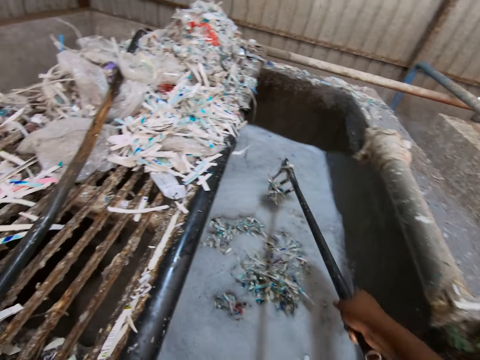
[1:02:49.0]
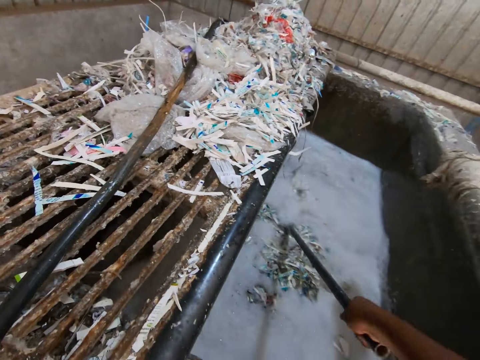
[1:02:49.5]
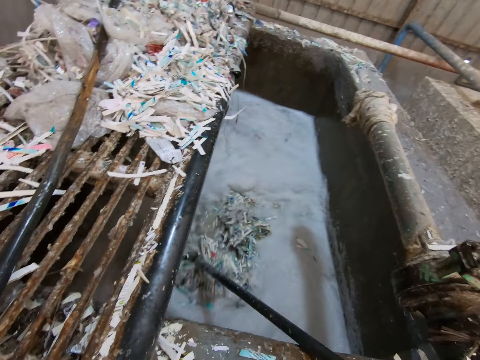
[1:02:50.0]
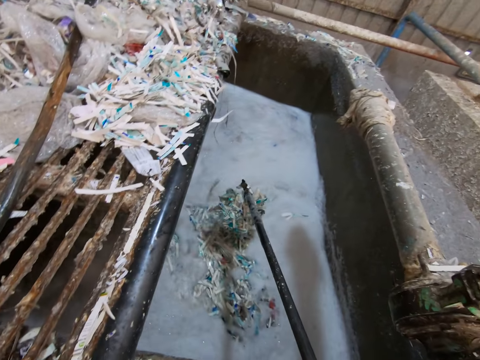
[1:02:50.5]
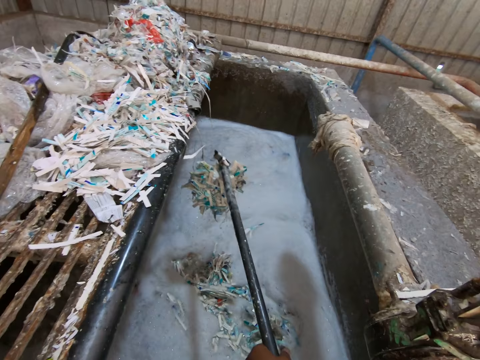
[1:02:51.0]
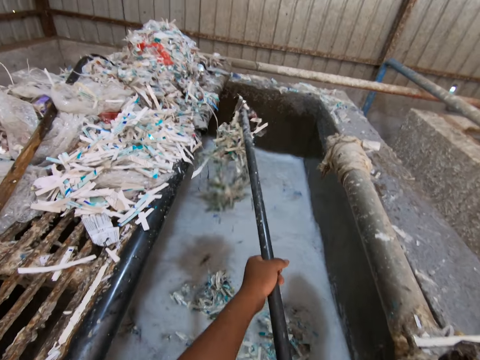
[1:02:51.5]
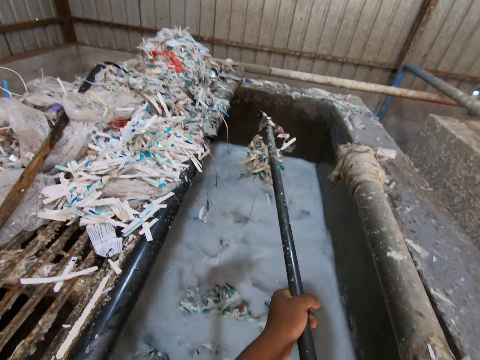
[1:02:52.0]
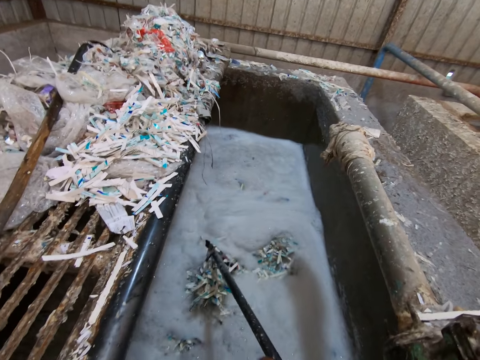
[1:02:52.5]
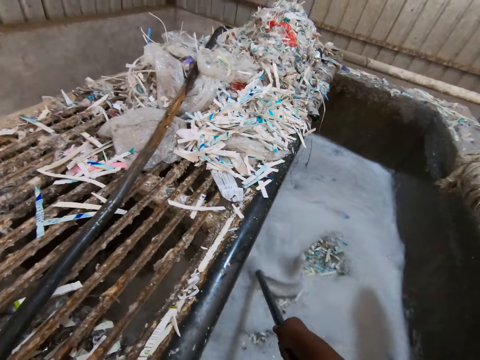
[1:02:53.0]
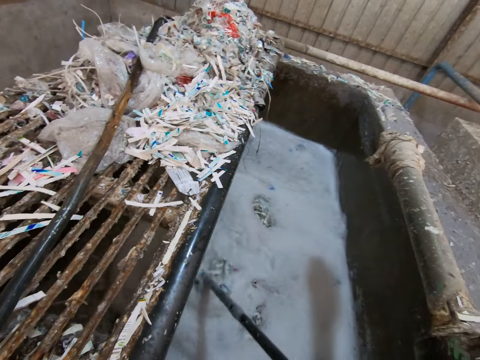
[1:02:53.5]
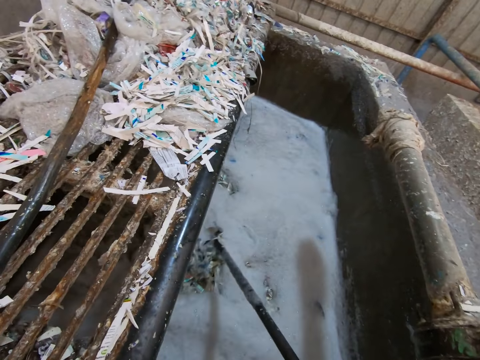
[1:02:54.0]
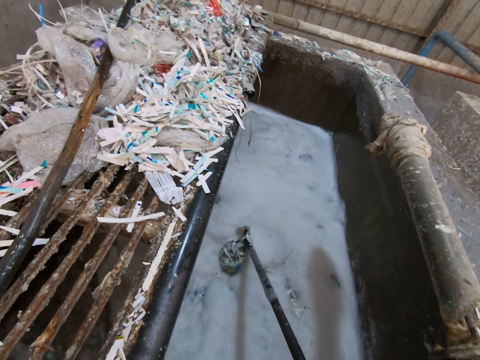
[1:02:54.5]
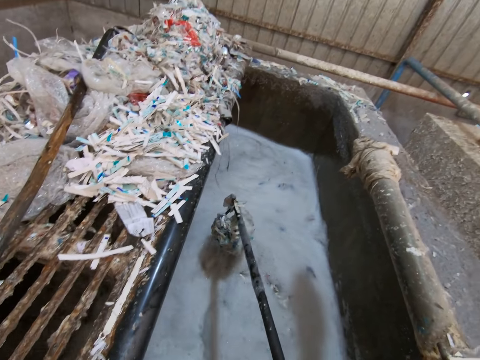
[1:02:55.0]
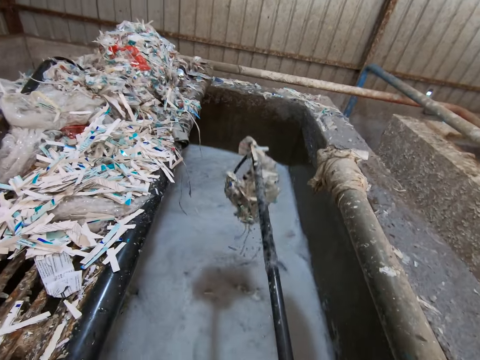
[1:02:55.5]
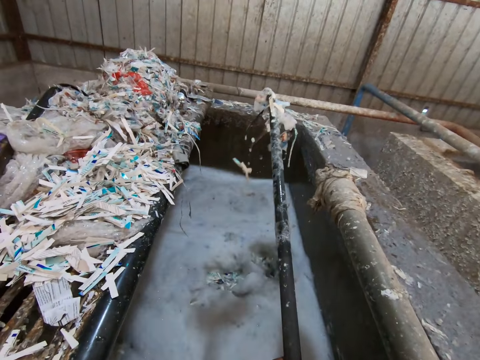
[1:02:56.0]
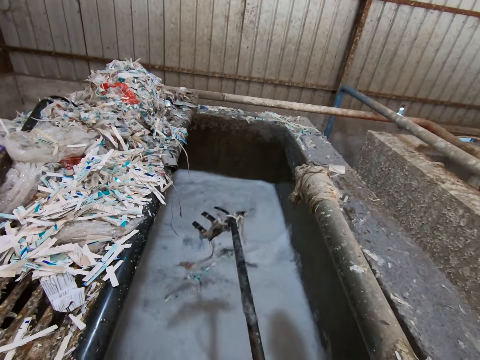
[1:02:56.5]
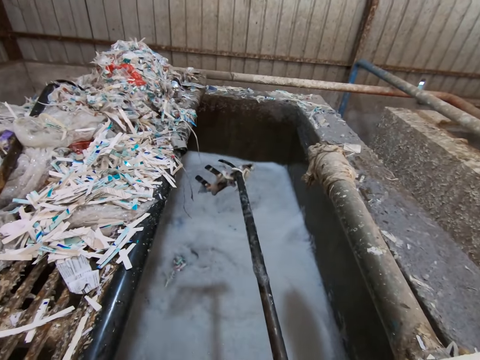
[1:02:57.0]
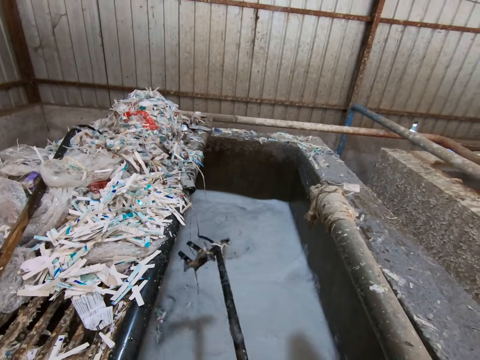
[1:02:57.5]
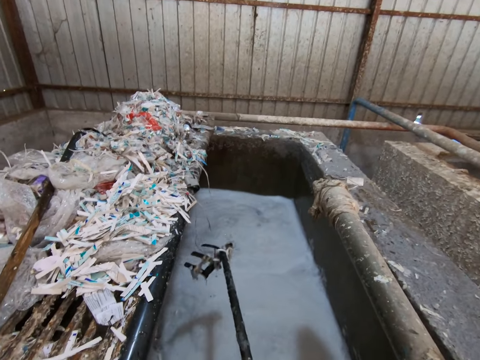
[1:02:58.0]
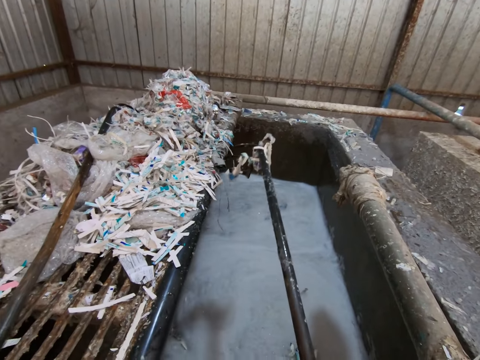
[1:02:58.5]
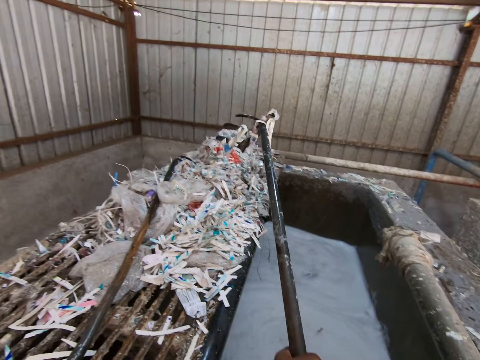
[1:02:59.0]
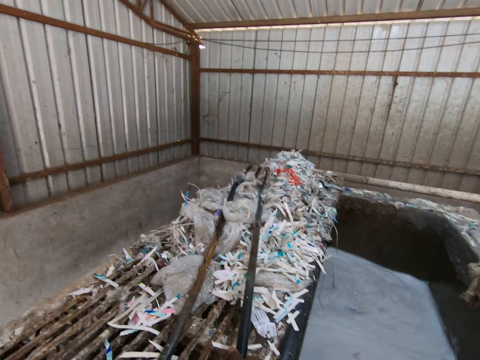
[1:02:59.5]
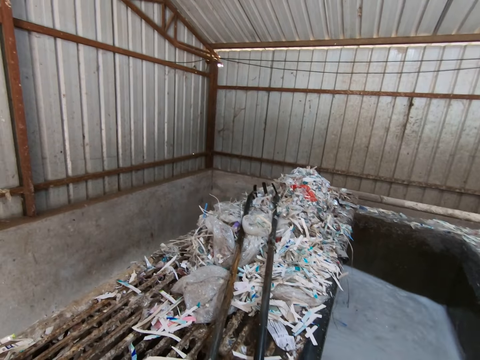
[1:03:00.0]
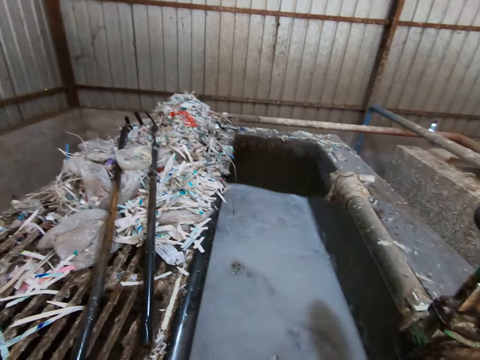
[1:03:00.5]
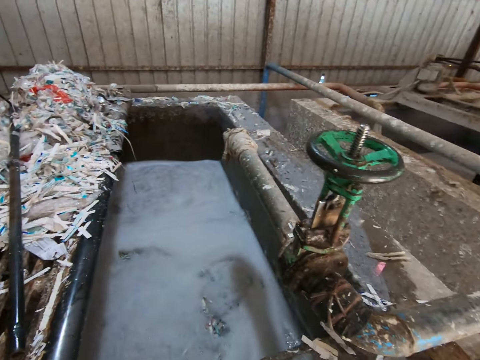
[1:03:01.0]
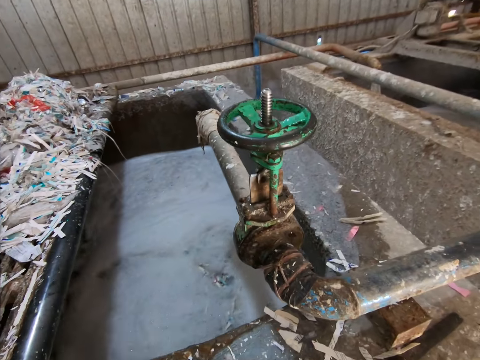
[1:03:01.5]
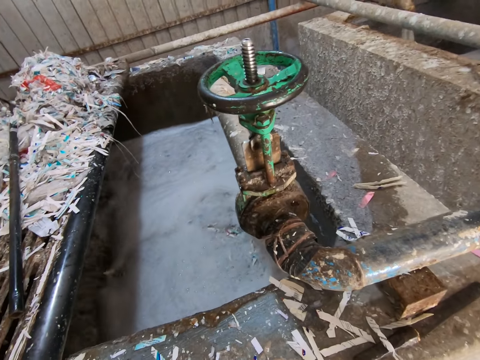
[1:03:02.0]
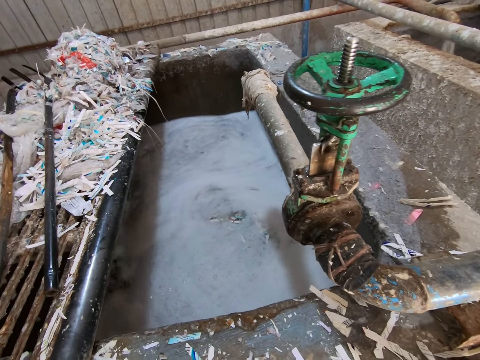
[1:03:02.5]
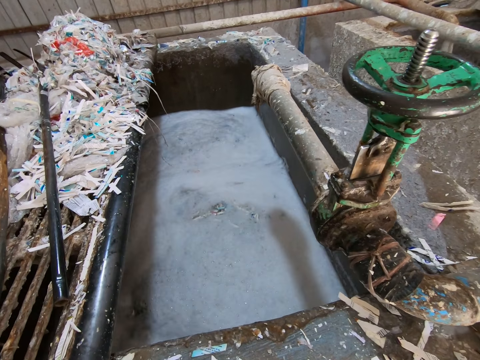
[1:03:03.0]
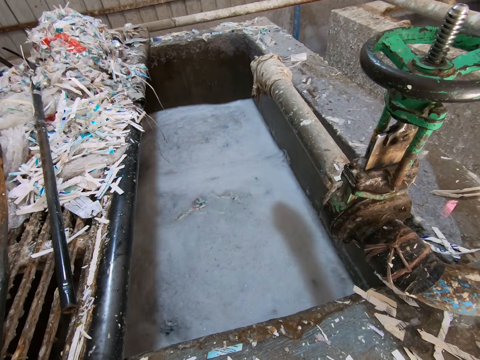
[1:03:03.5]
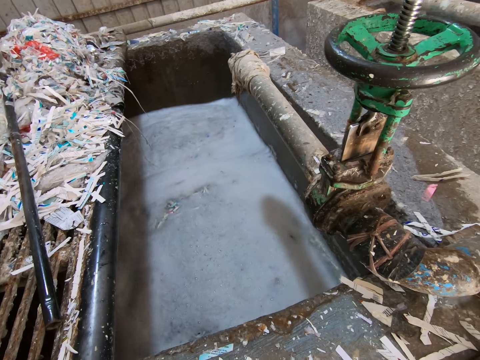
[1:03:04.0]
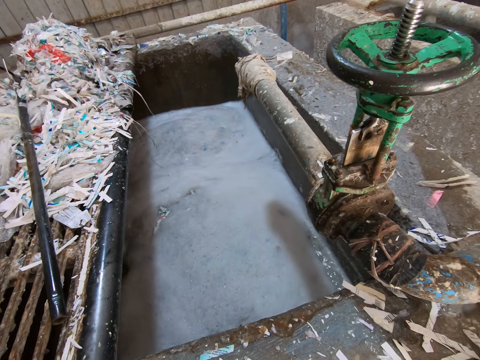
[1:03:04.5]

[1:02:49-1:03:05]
The camera wearer hits the rake in his hands on the pool top. He drops the rake in his hands on the pool top. He looks at the materials inside the water chamber.

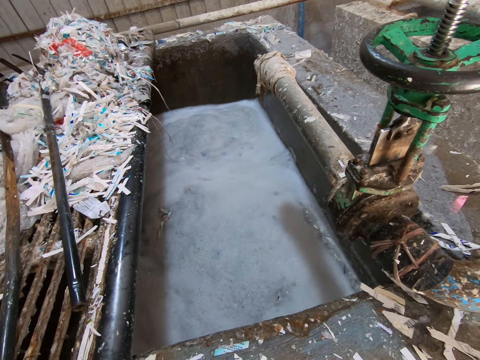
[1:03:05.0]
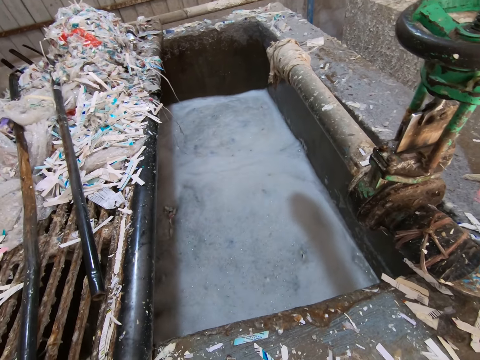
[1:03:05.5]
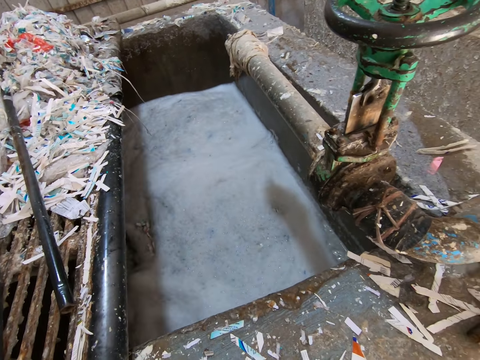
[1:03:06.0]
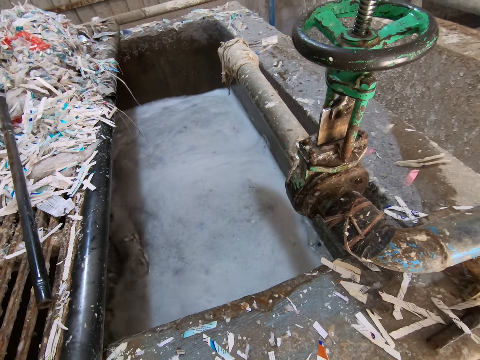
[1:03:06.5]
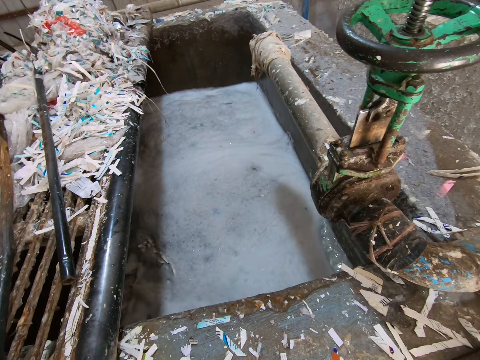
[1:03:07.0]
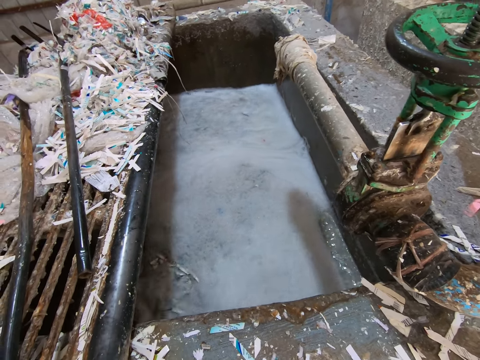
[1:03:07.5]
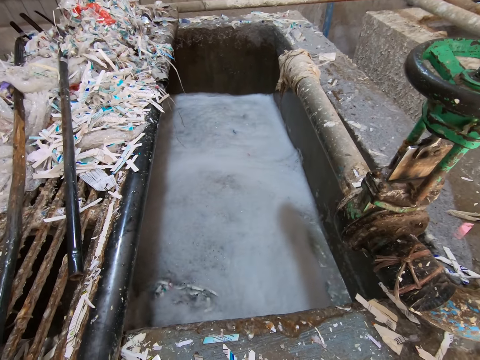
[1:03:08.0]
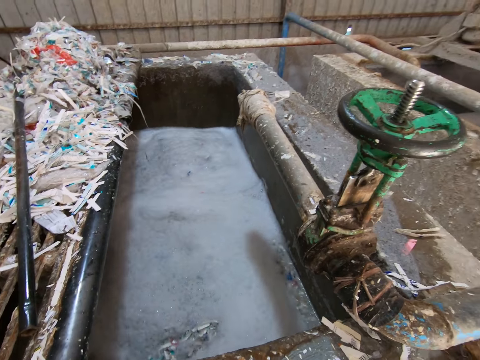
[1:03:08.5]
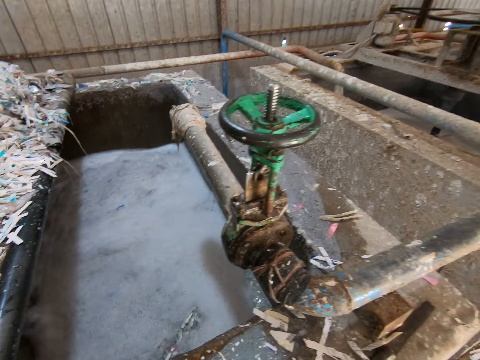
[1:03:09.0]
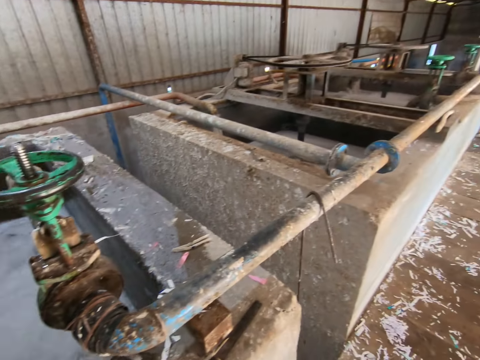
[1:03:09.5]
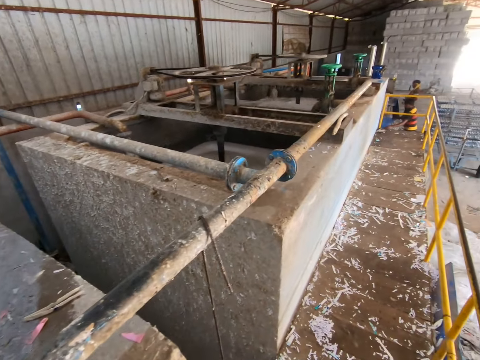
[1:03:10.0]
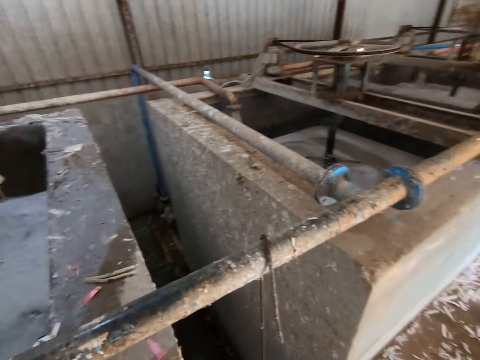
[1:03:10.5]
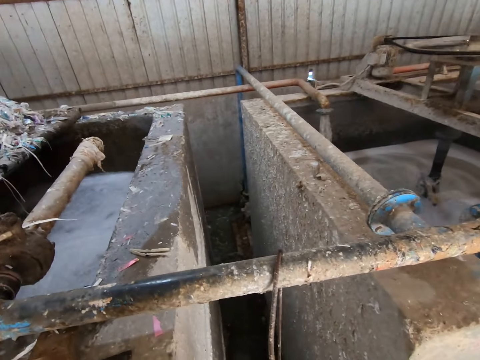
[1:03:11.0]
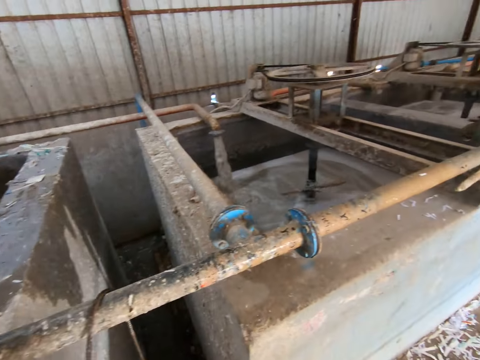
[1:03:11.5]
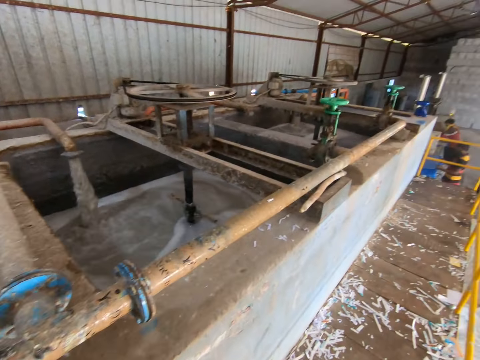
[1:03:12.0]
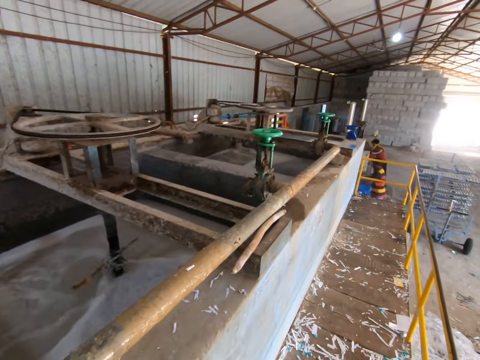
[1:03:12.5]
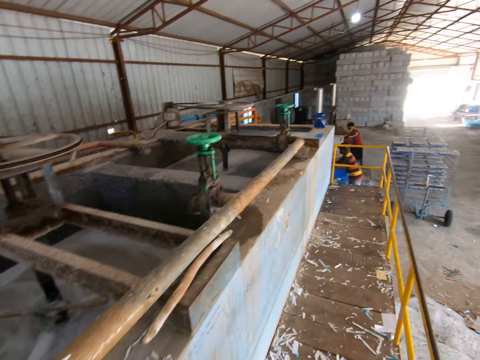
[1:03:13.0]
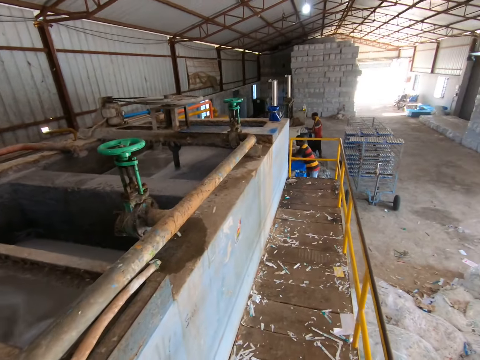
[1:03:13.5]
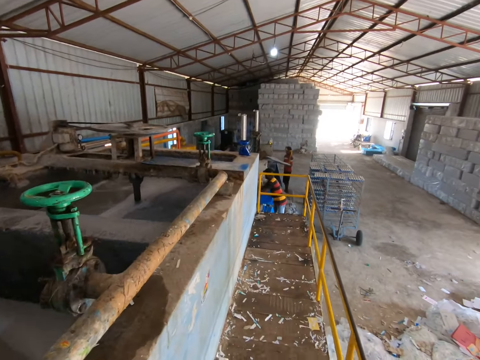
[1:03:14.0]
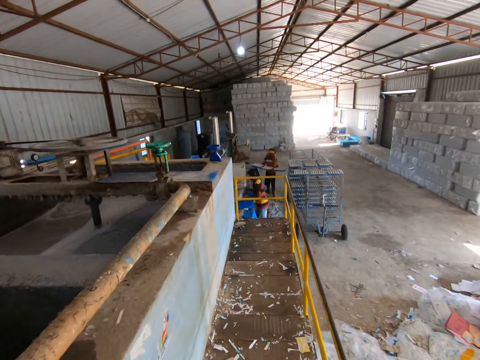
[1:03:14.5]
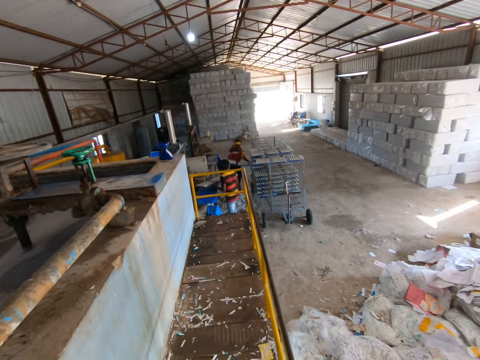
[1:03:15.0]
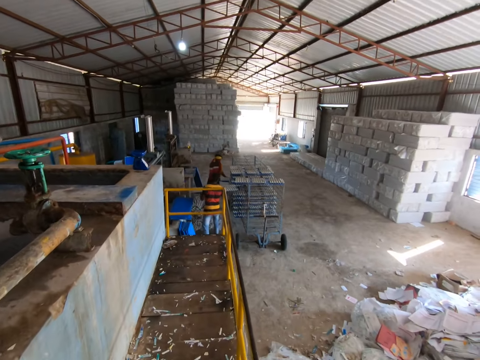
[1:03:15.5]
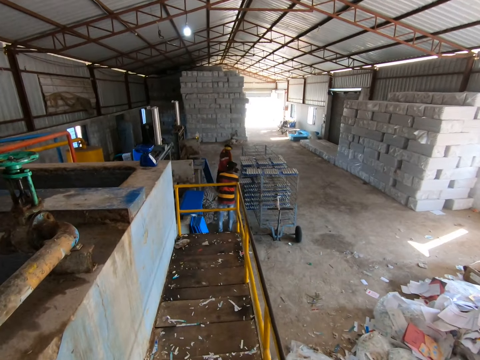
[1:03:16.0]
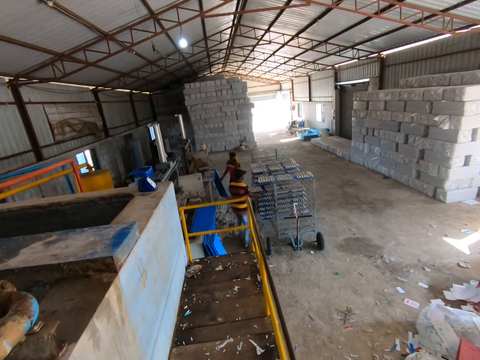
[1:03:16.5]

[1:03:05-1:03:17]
The camera wearer looks around the factory. They walk towards the rail. The man places the tray of paper pulp egg holder in his hands in the cart.
